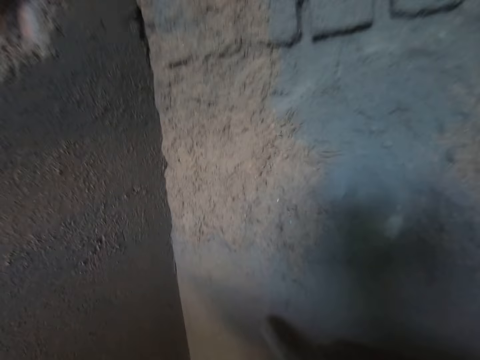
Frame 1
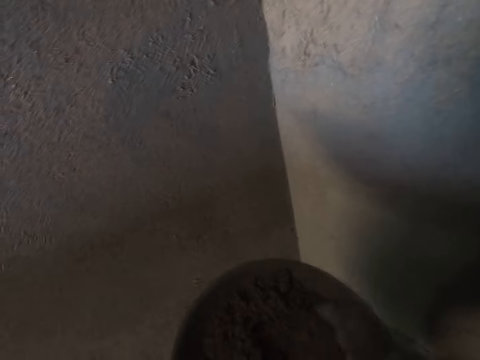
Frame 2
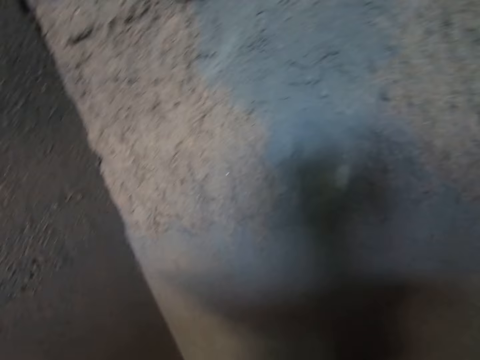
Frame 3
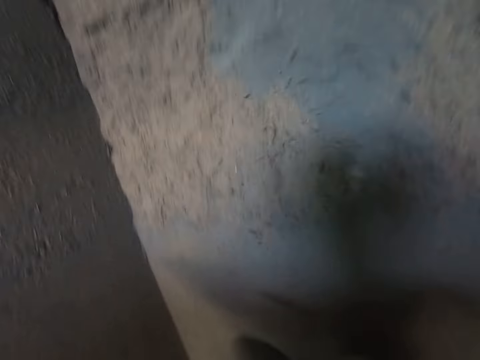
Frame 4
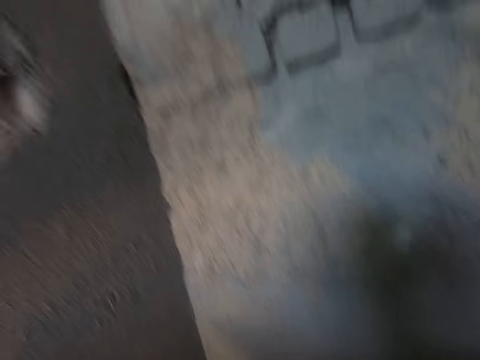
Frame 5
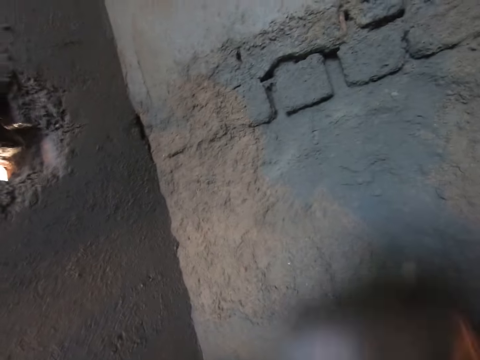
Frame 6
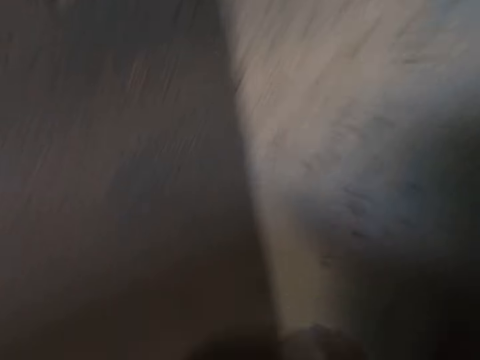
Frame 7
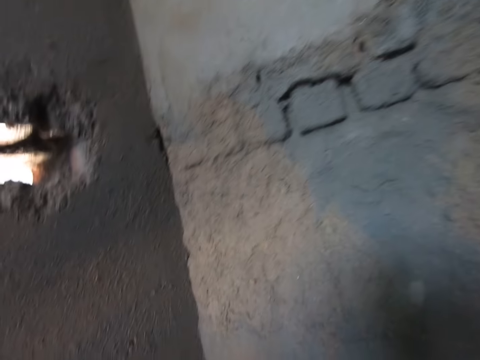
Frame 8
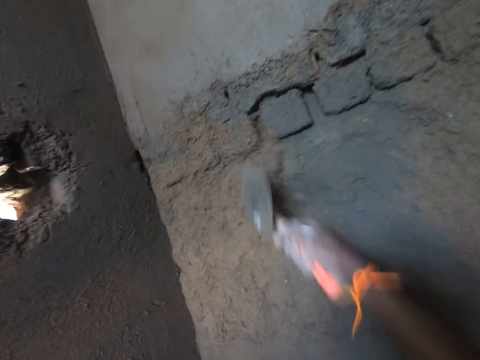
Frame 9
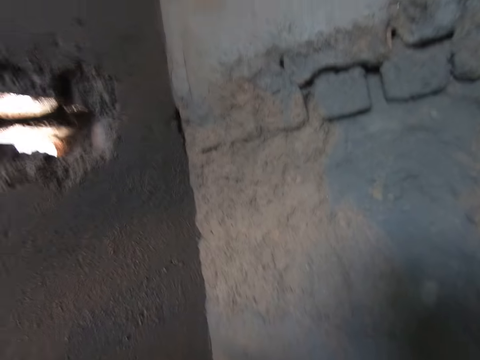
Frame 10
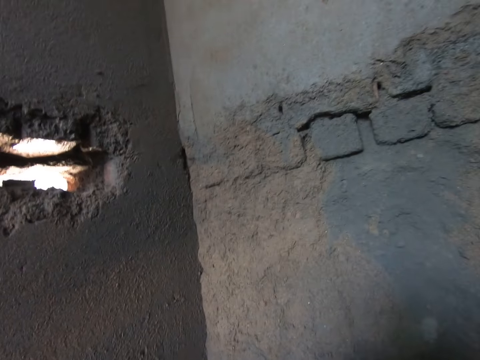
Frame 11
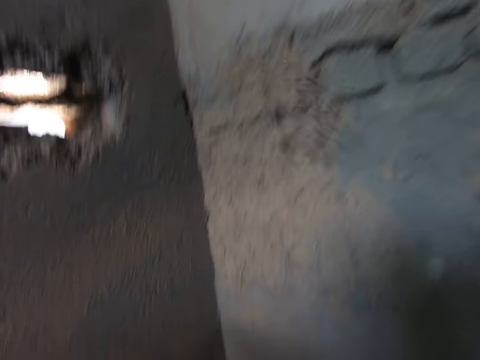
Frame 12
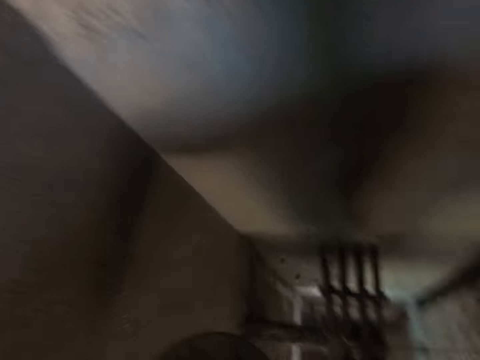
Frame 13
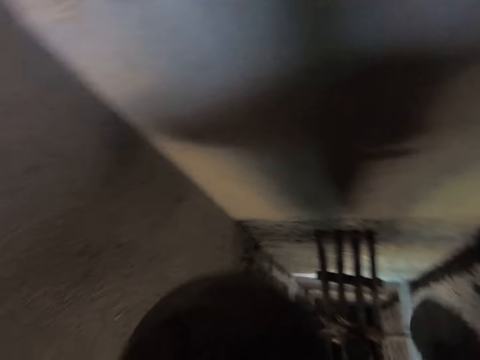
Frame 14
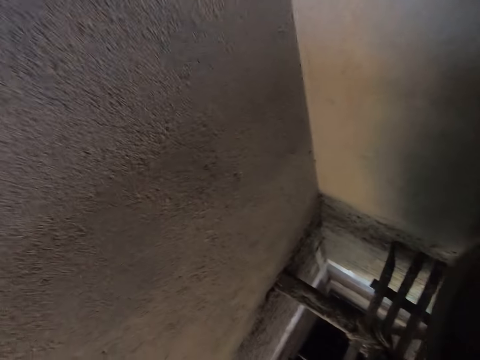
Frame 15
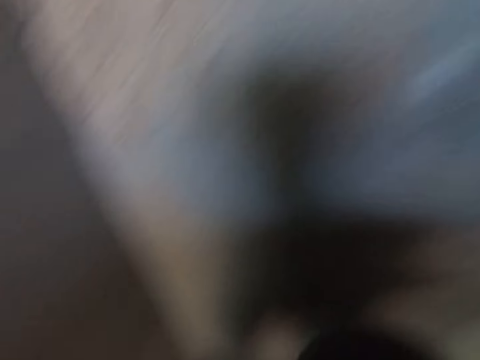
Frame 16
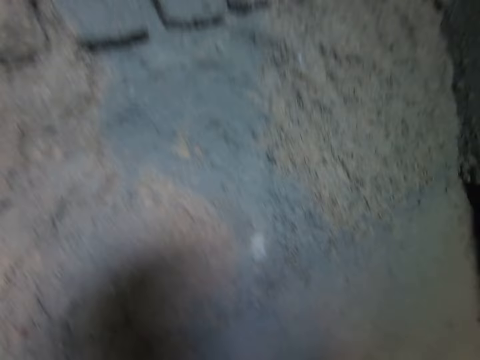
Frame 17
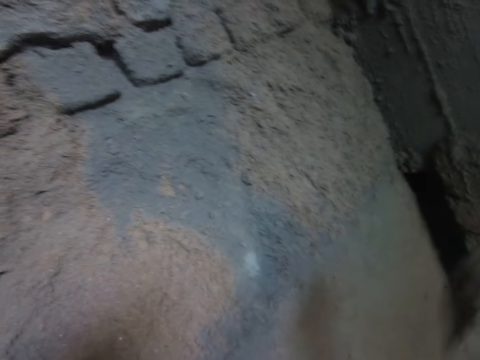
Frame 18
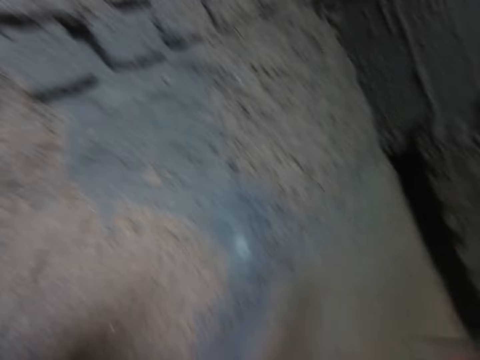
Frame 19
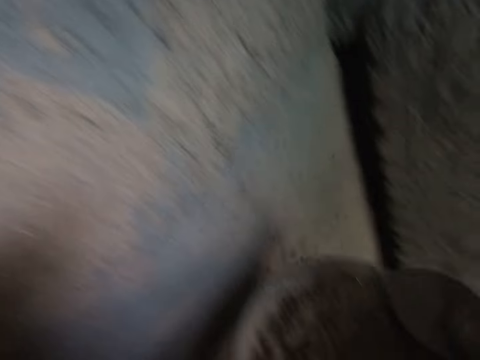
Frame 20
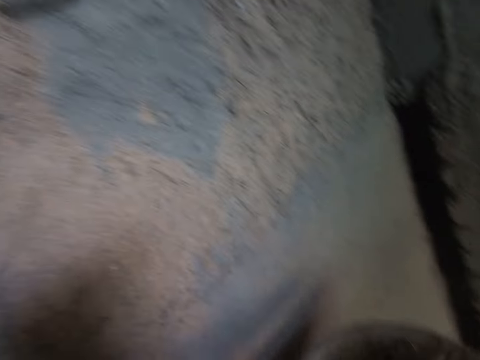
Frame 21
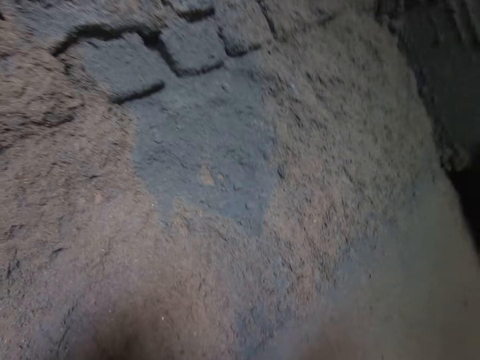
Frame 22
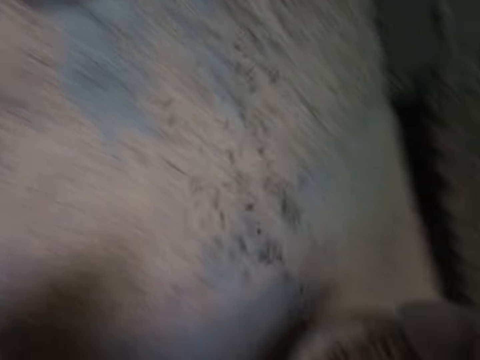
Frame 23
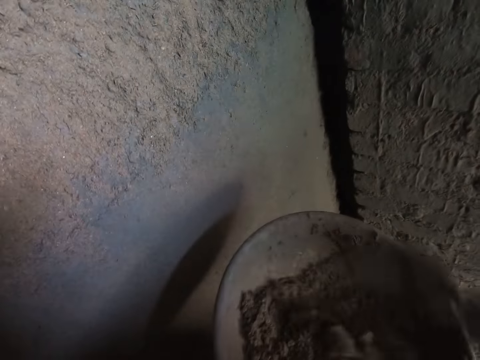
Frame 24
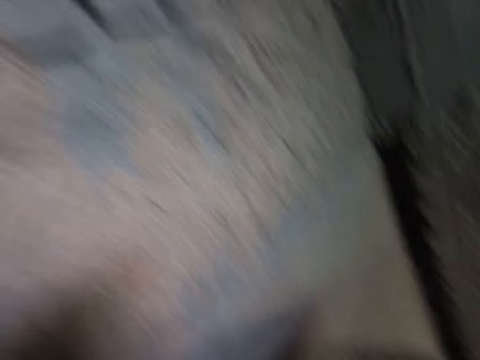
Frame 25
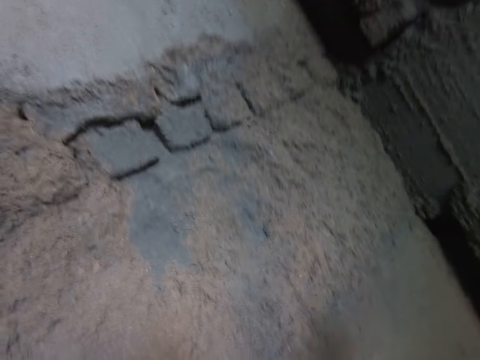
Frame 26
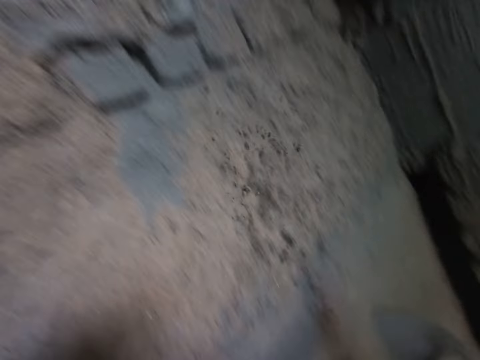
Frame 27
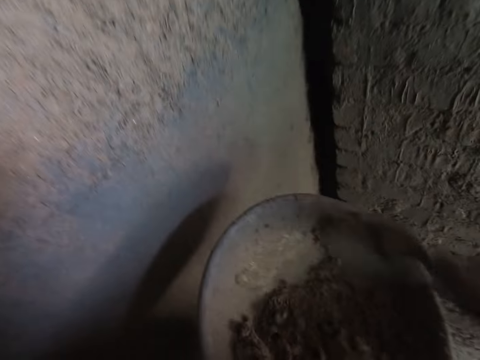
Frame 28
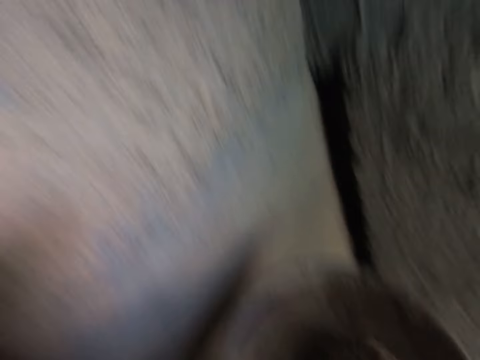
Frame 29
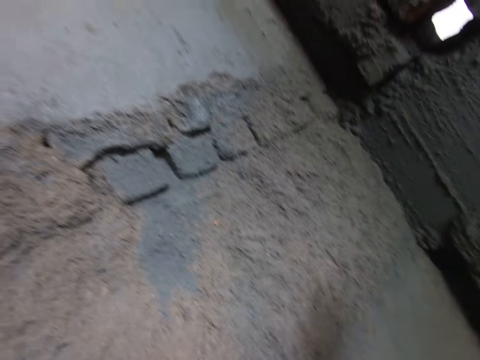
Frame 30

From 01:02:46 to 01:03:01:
The camera wearer scoops mortar or concrete from the bowl in his left hand with the brick trowel in his right hand. He splashes the mortar on the wall with the trowel in his right hand. He splashes the mortar on the wall again. He scoops the mortar from the bowl in his left hand with the trowel in his right hand. He splashes the mortar on the wall with the trowel in his right hand. He scoops the concrete with the brick trowel. He splashes the mortar on the wall with the trowel in his right hand. He scoops the concrete with the brick trowel. He splashes the mortar on the wall with the trowel in his right hand. He scoops the mortar from the bowl in his left hand with the trowel in his right hand. He splashes the mortar on the wall with the trowel in his right hand. He scoops the mortar from the bowl in his left hand with the trowel in his right hand. He splashes the mortar on the wall with the trowel in his right hand. He scoops the mortar from the bowl in his left hand with the trowel in his right hand.

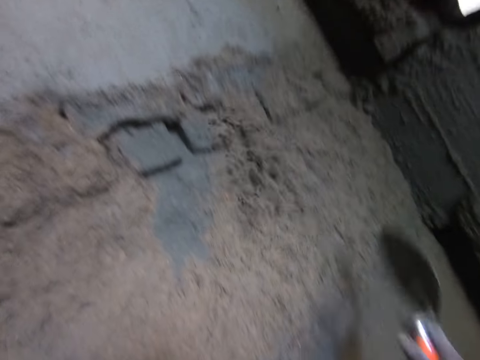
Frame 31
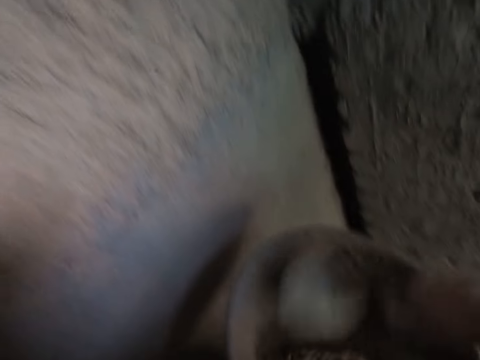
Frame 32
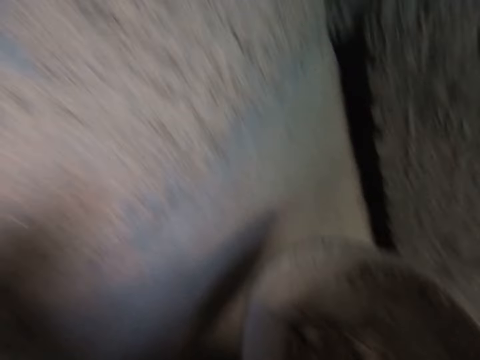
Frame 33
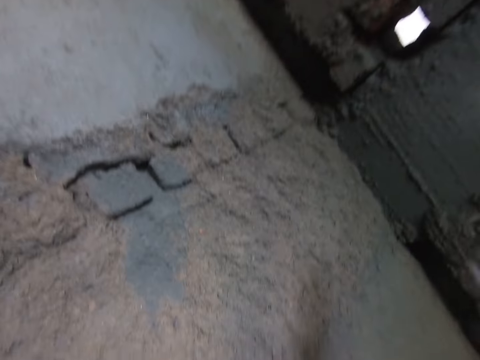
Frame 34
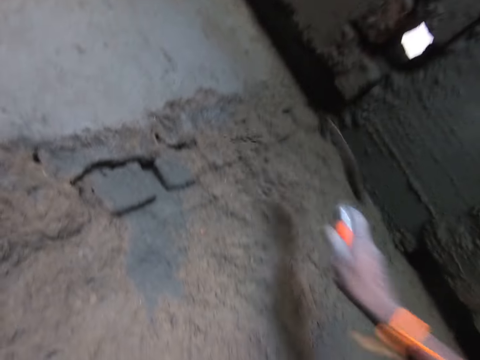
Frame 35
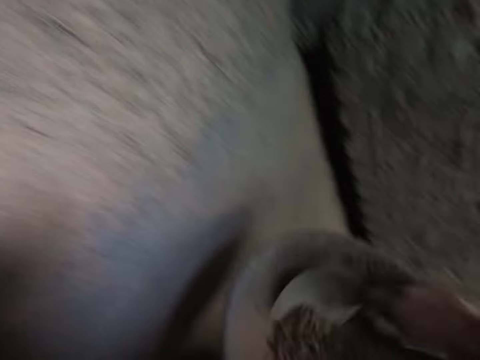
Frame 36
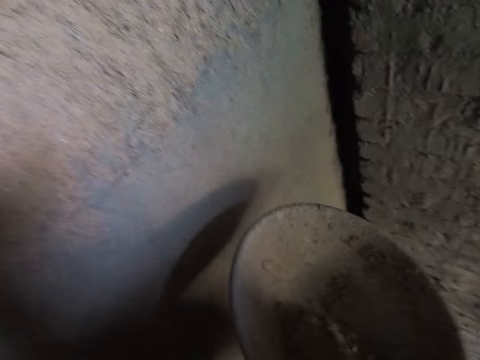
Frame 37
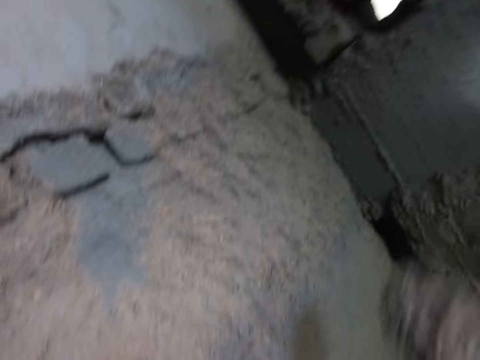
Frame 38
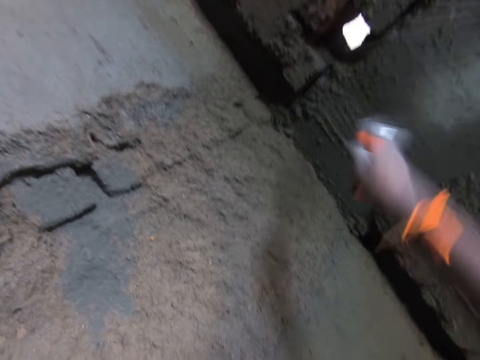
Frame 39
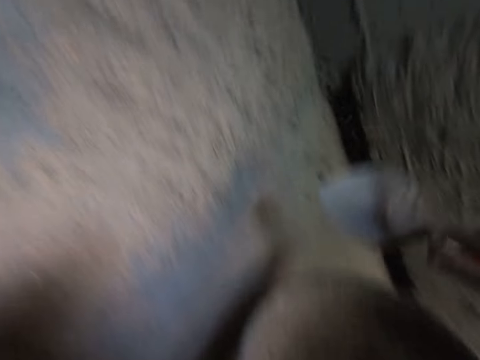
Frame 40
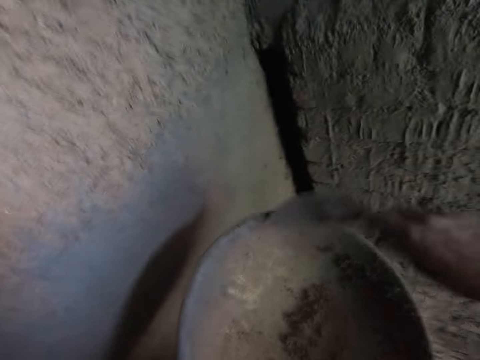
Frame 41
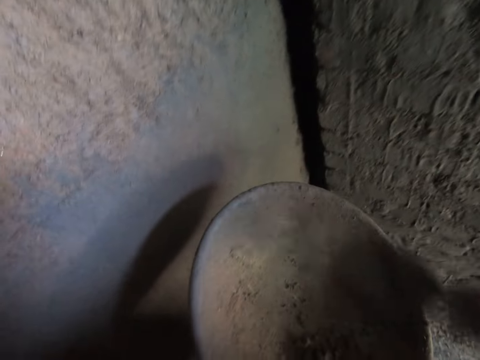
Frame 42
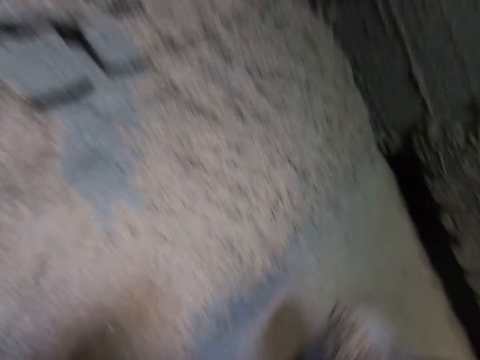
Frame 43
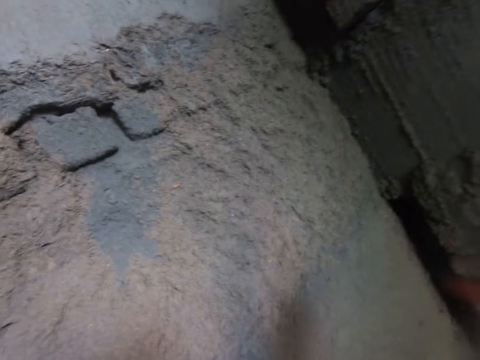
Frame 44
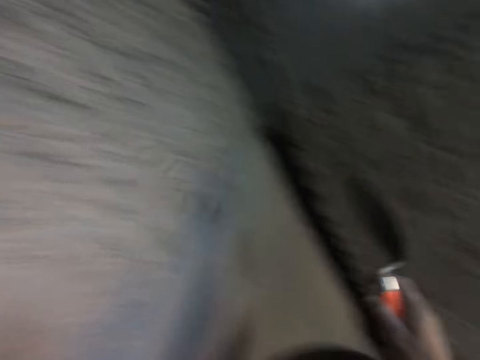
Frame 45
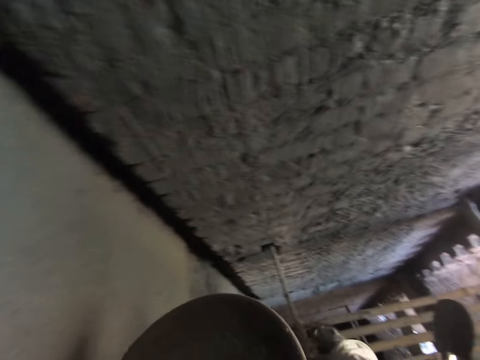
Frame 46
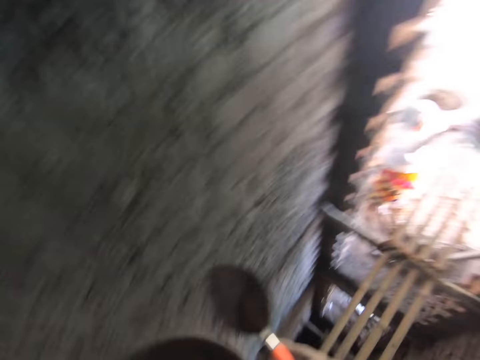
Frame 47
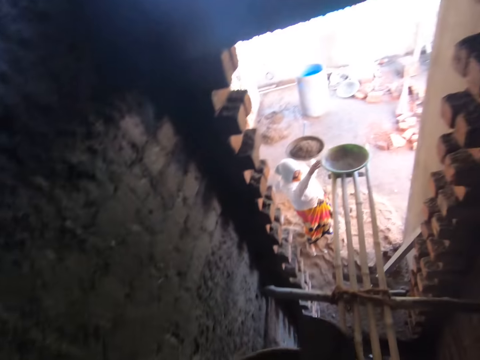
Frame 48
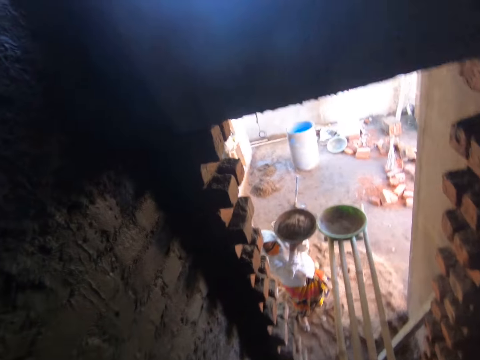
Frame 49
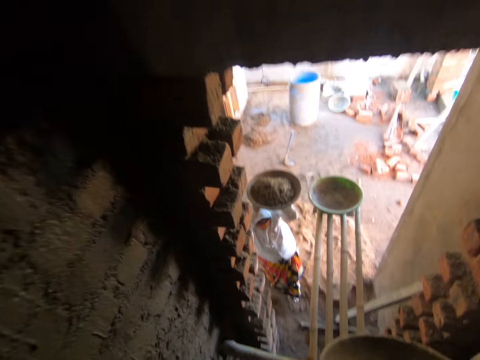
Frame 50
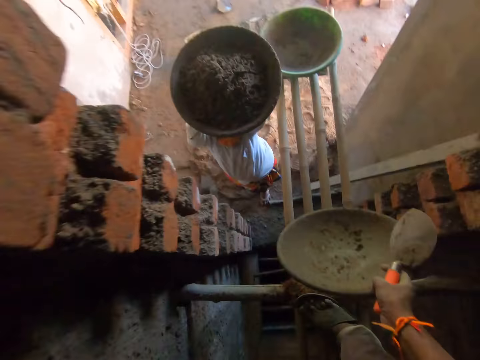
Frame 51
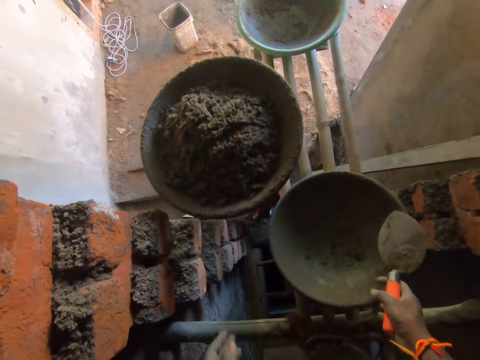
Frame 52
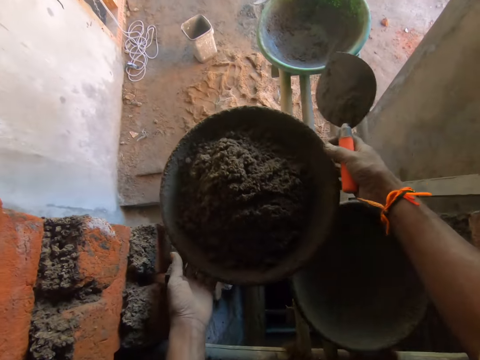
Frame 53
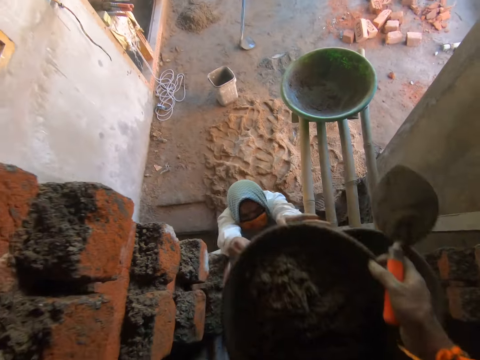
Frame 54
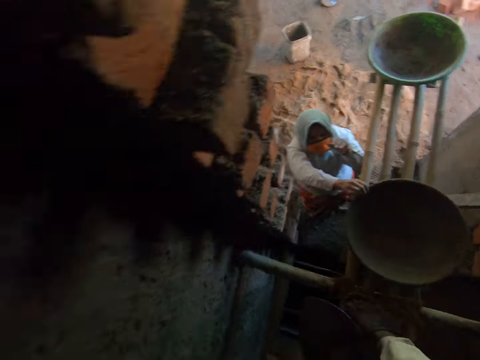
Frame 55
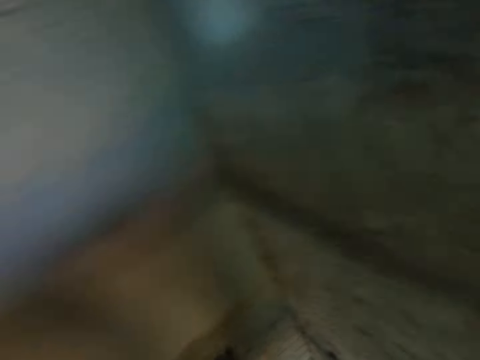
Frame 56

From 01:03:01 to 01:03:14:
The camera wearer splashes the mortar on the wall with the brick trowel in his right hand. He scoops the mortar from the bowl in his left hand with the trowel in his right hand. He splashes the mortar on the wall with the trowel in his right hand. He scoops the mortar from the bowl in his left hand with the trowel in his right hand. He splashes the mortar on the wall with the trowel in his right hand. He scrapes the mortar in the bowl with the trowel in his right hand. He scoops the mortar from the bowl in his left hand with the trowel in his right hand. He splashes the mortar on the wall with the trowel in his right hand. He turns back. The woman touches the bowl on the platform with her right hand. The camera wearer walks forward. The woman carries the bowl with her hands. The camera wearer converses with the woman. He drops the bowl on the platform with his right hand. He takes the bowl from the woman with his hands. He turns back.
